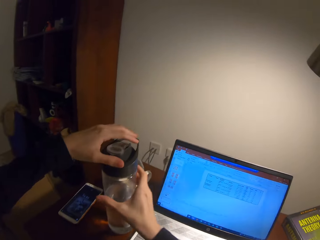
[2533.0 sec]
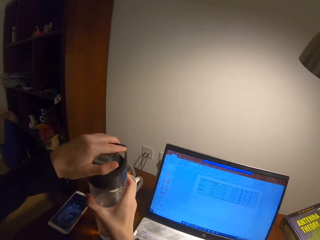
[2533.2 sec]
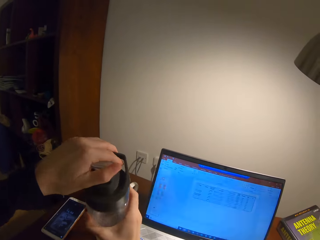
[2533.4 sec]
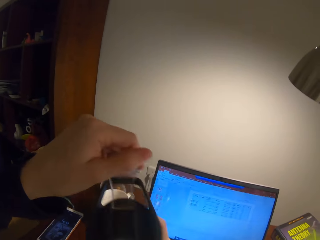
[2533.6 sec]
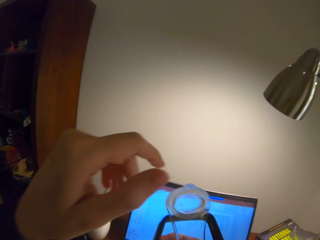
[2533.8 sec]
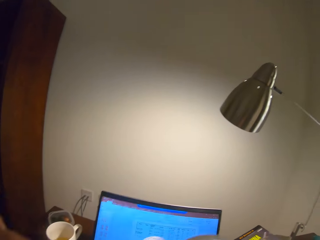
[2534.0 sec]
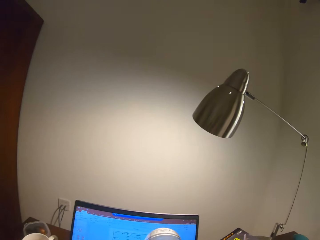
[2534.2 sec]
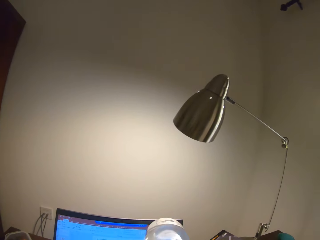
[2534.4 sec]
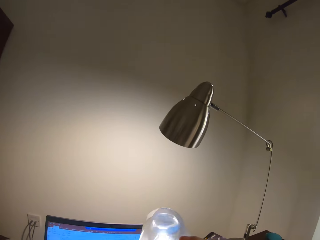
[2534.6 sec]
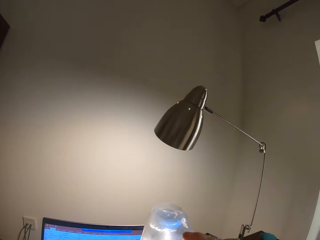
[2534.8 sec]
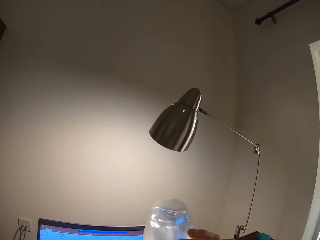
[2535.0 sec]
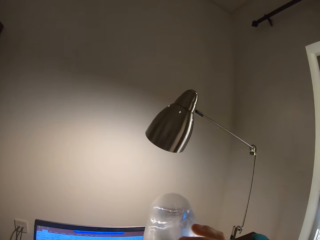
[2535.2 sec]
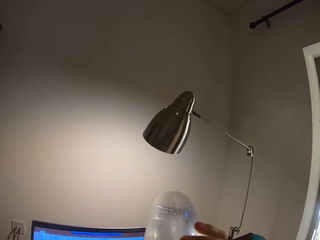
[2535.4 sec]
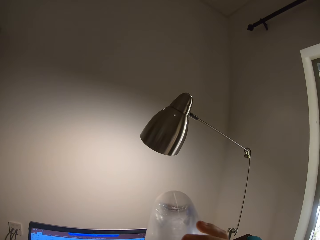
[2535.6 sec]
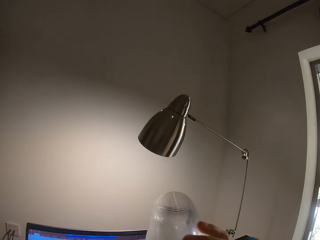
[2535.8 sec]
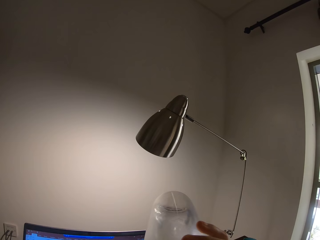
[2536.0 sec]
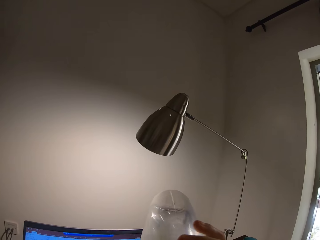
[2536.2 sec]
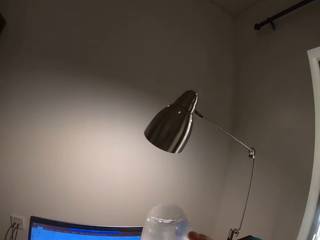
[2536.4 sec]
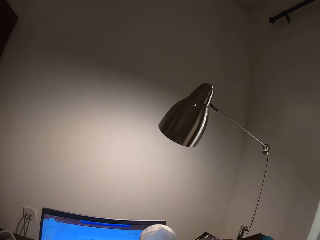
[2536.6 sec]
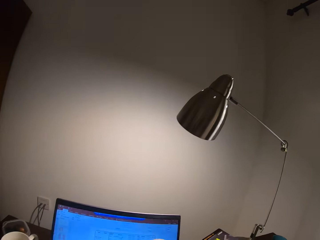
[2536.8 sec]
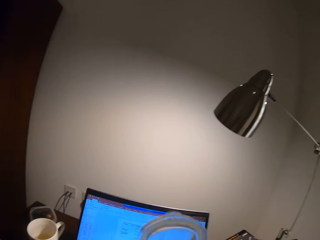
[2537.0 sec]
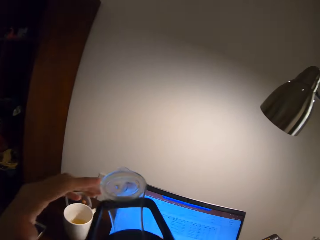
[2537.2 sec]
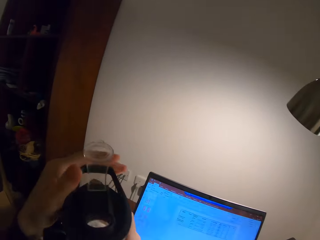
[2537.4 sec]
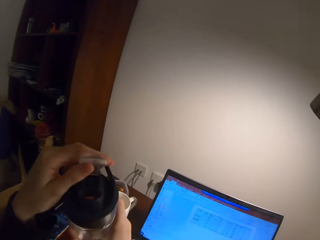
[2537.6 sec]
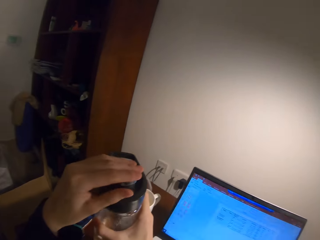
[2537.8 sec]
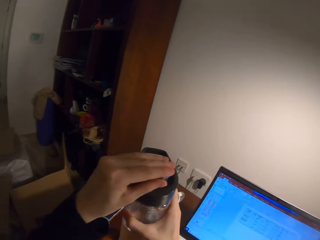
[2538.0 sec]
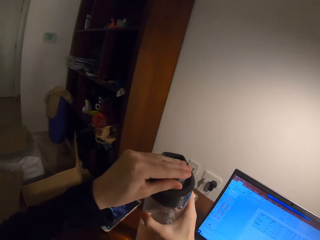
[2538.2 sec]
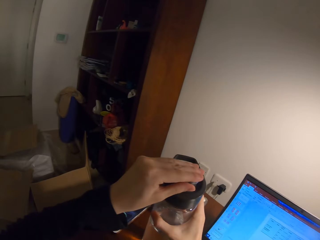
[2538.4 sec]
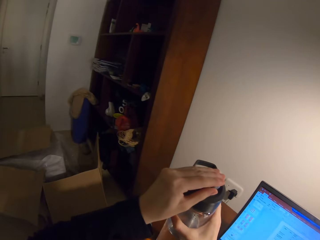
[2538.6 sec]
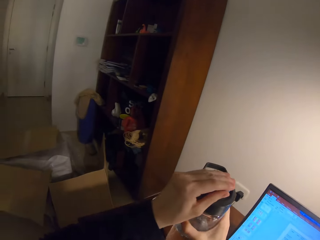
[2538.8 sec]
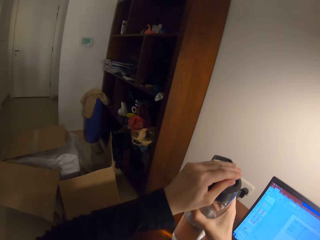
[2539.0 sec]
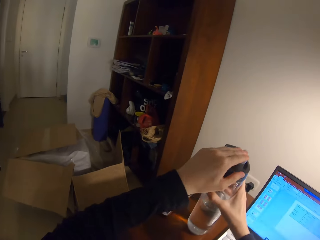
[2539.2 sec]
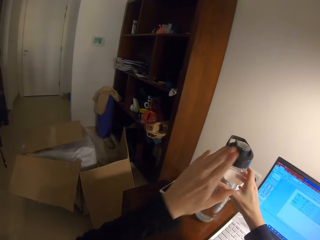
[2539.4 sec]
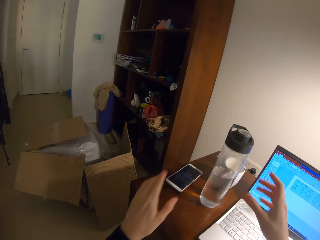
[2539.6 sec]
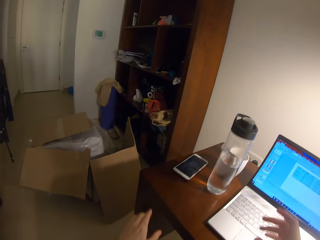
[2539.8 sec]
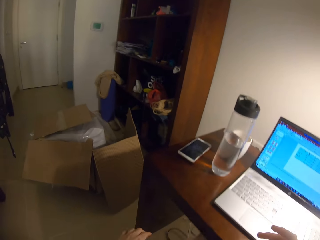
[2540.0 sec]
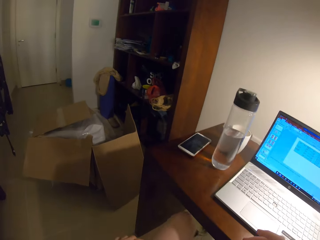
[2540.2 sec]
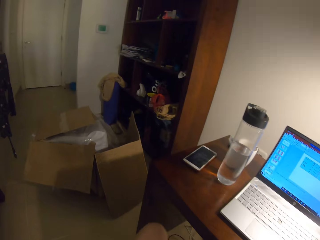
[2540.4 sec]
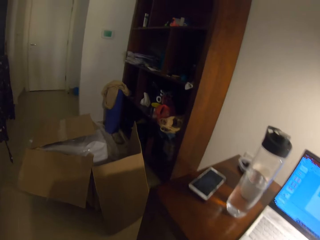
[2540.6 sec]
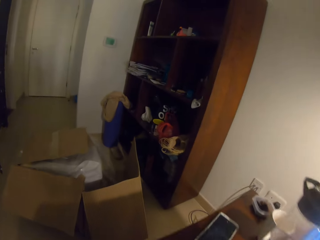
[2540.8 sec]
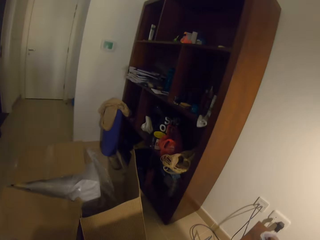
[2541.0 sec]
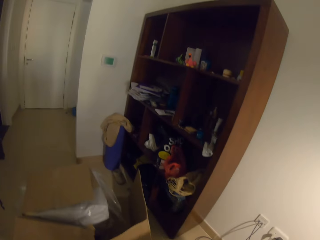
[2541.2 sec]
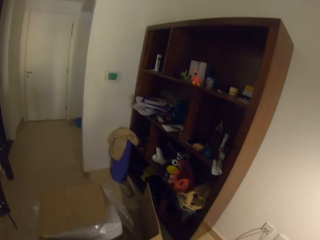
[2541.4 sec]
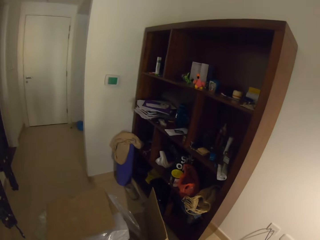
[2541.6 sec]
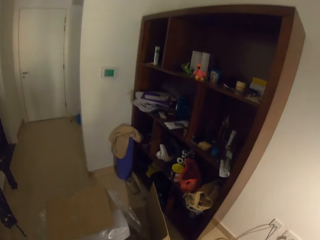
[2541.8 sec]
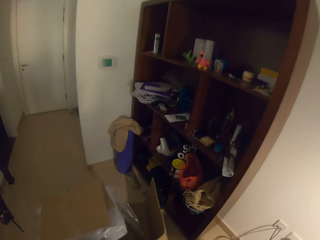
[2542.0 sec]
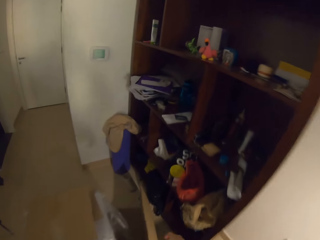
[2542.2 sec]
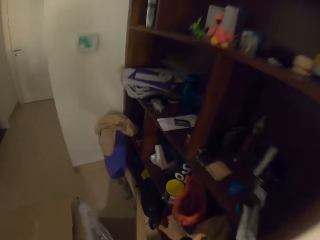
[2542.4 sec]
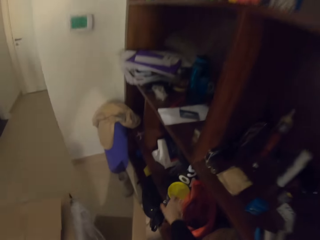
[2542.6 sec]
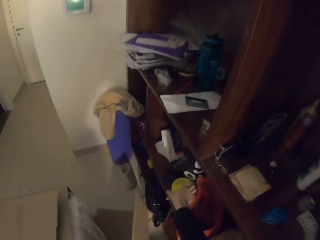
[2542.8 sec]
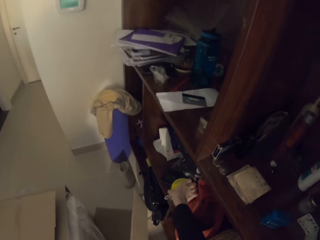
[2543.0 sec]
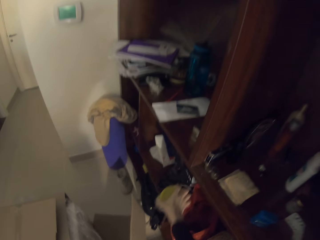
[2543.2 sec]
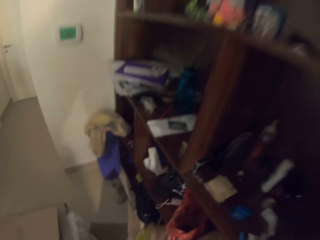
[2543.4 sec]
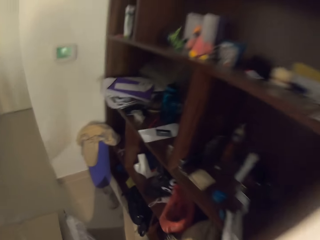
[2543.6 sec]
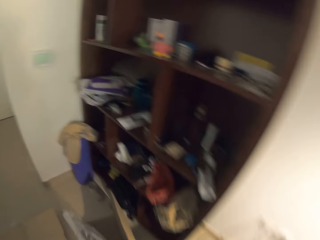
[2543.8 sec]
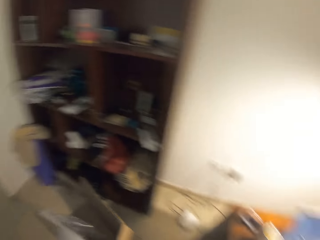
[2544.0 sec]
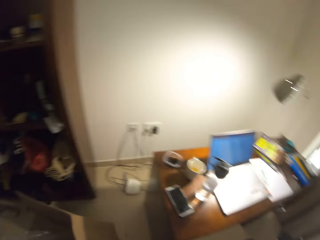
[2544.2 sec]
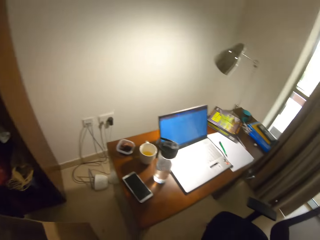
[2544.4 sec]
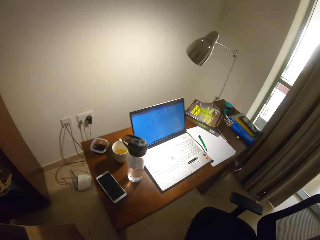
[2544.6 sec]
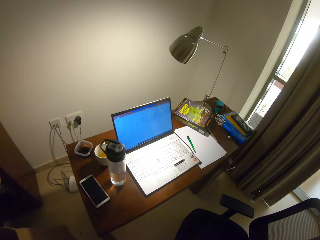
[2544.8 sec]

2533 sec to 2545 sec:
The camera wearer opens the bottle of water. They drink the water. They close the bottle of water. They drop the bottle of water. They put the water bottle on the table. They look around. They stand on the table. They pick up the tin in the cabinet.

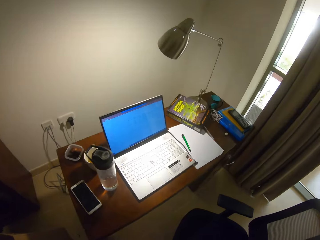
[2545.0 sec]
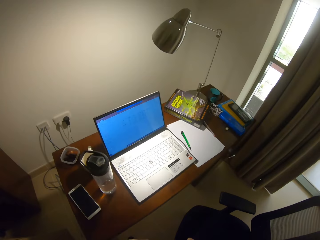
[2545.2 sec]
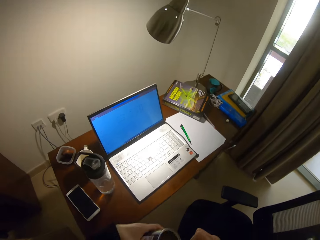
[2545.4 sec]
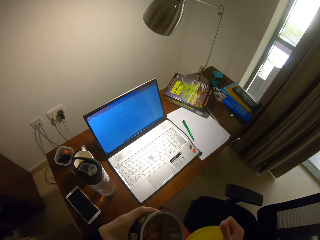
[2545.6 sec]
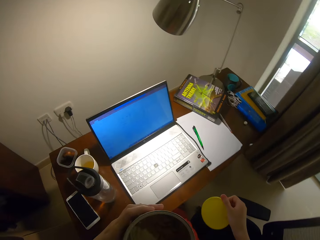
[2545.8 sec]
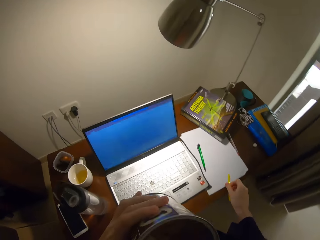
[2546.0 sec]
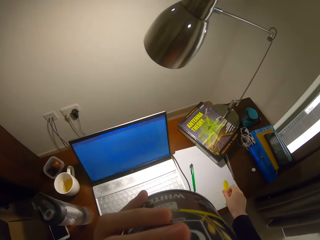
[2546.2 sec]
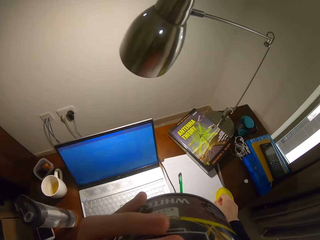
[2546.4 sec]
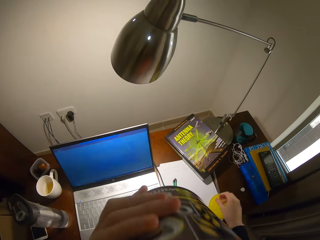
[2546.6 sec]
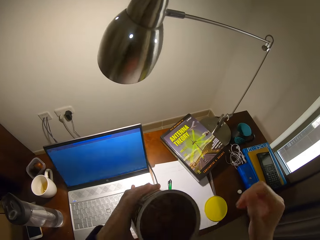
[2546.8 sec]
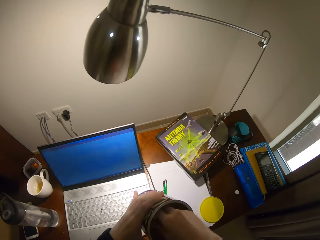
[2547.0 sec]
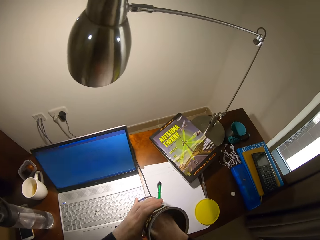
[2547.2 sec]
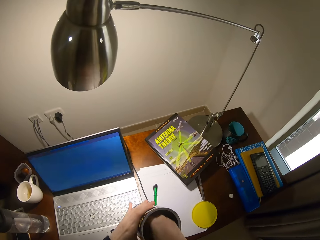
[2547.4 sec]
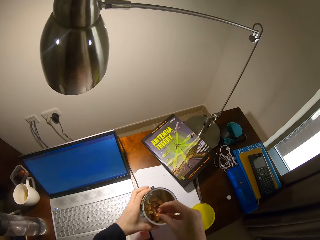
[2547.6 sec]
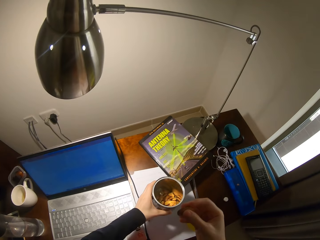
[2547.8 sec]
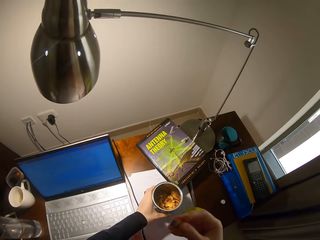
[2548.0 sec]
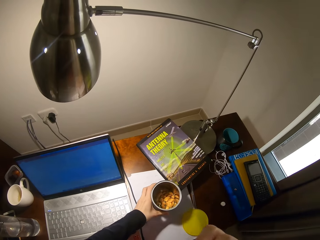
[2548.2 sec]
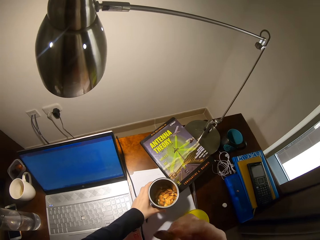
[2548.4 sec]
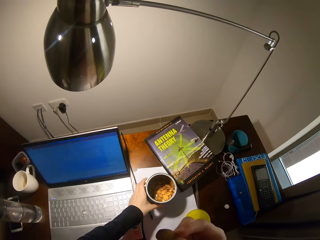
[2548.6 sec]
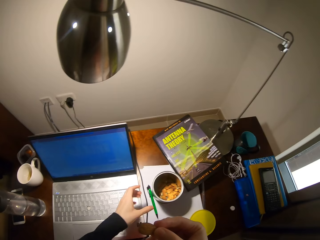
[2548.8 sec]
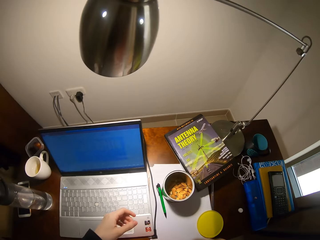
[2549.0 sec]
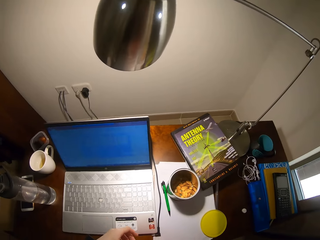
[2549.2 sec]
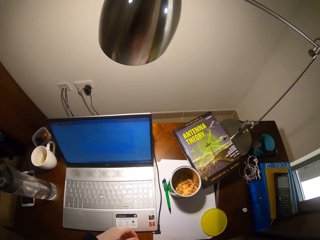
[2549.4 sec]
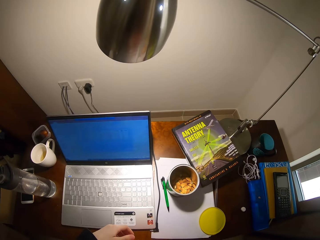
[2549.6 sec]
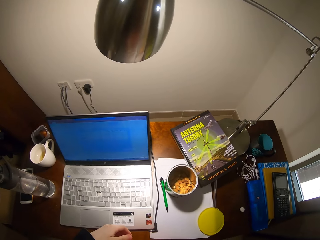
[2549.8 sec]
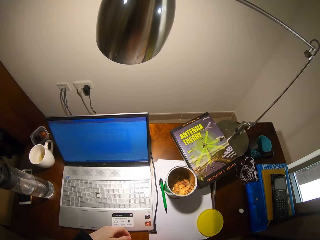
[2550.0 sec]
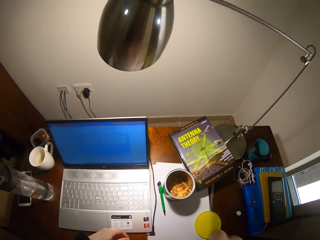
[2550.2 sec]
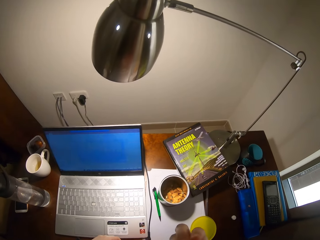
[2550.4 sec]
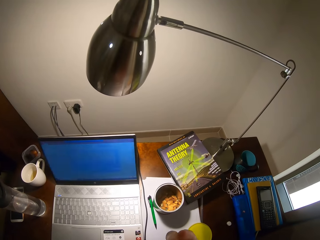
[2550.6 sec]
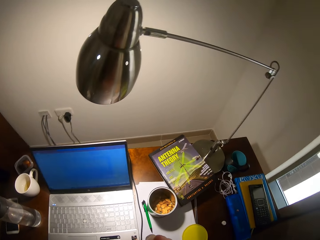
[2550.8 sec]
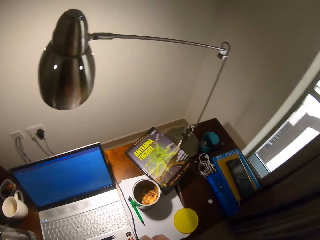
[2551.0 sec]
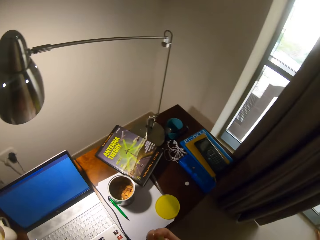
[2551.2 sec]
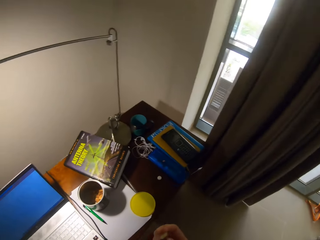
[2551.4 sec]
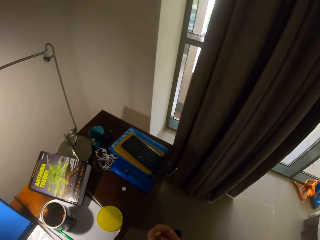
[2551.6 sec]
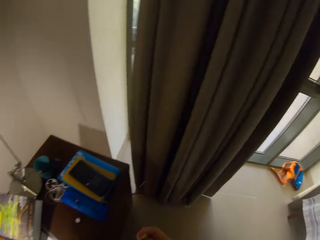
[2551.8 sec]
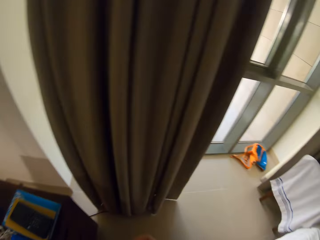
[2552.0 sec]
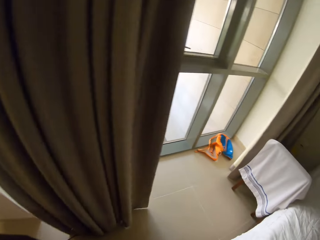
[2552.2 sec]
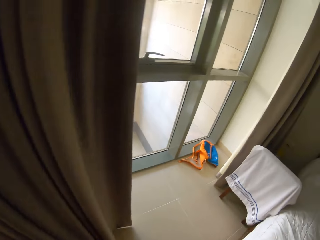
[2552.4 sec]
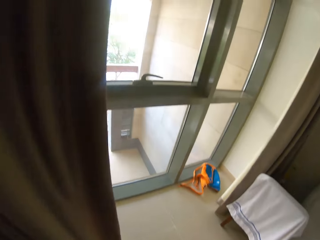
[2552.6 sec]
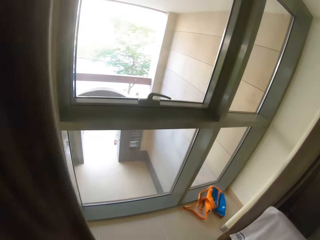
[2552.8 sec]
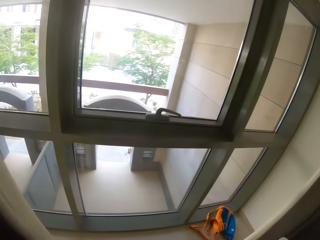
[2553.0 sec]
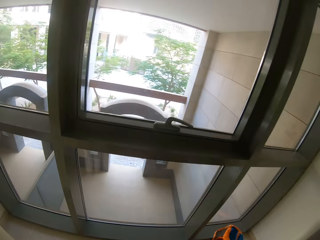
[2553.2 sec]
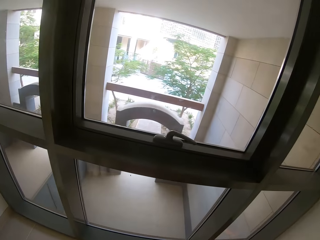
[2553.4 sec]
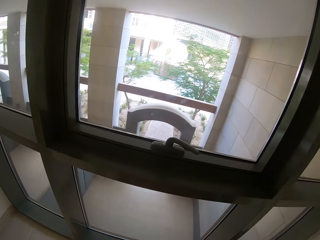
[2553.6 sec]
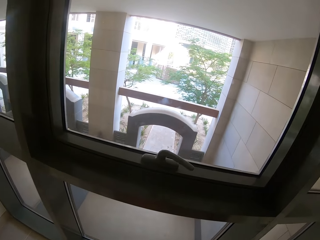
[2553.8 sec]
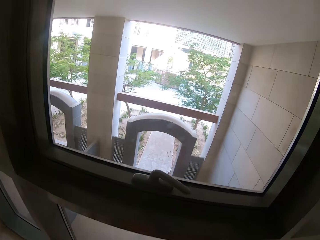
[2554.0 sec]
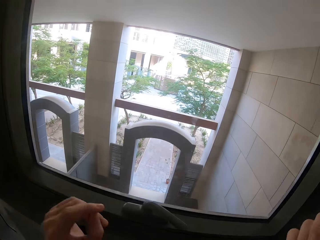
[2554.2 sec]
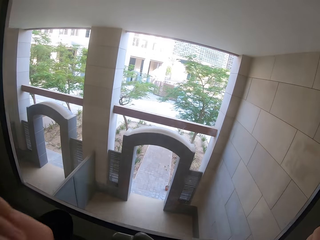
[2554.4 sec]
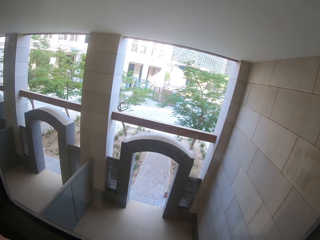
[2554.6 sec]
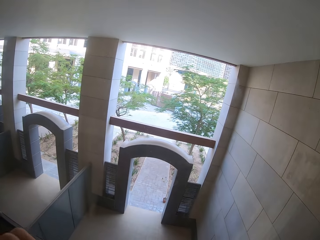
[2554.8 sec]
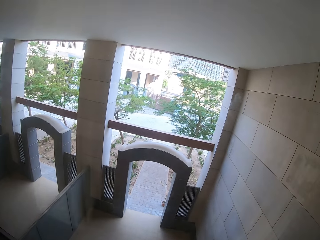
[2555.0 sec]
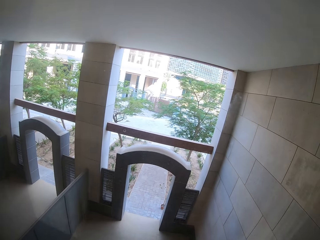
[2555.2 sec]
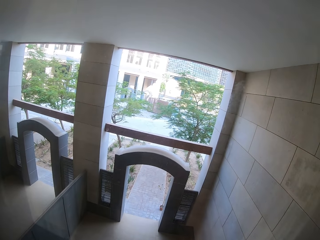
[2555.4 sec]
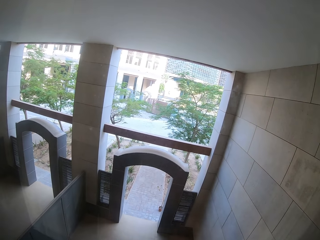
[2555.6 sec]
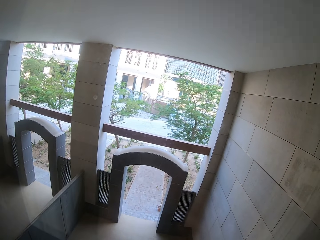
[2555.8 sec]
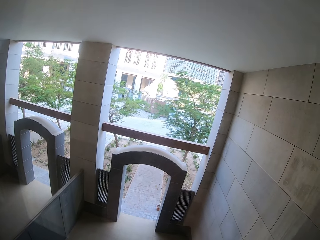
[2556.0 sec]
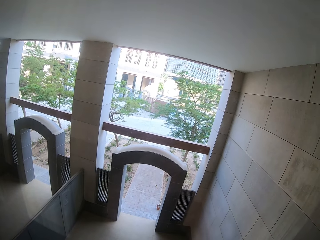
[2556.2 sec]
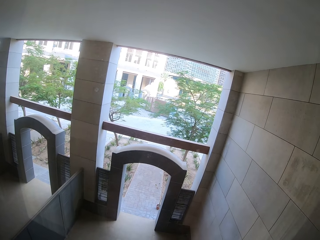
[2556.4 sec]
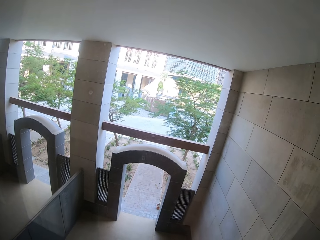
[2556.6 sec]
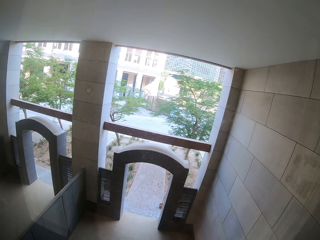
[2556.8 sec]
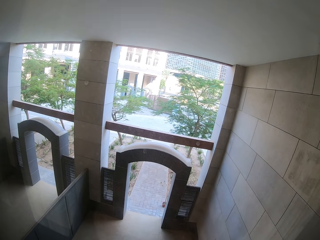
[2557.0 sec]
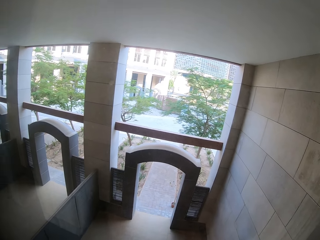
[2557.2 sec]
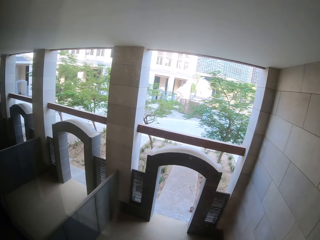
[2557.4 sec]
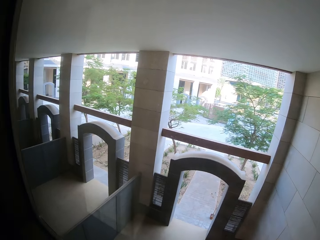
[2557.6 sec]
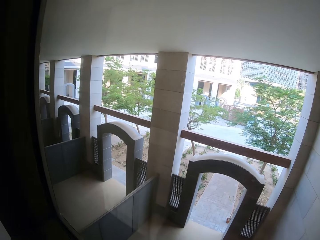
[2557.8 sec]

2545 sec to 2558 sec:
The camera wearer walks around. They open the container or tin. They drop the tin top on the table. They pick the biscuits in the tin. They eat the biscuits. They drop the tin on the table. They look around. They move around.
